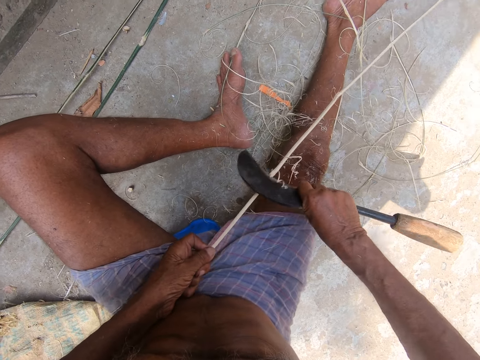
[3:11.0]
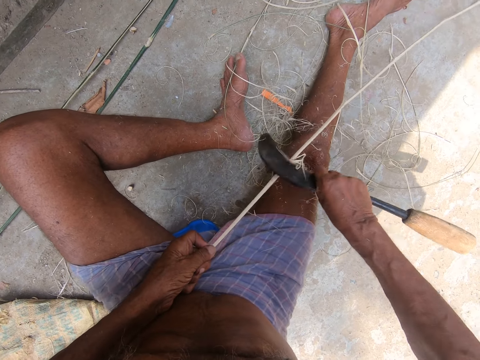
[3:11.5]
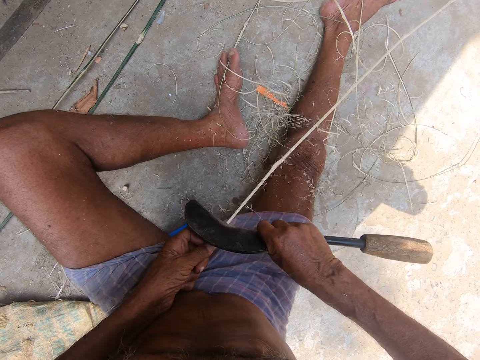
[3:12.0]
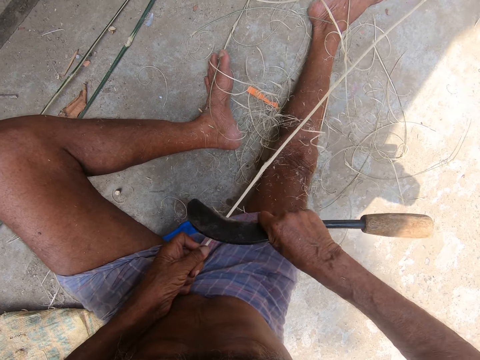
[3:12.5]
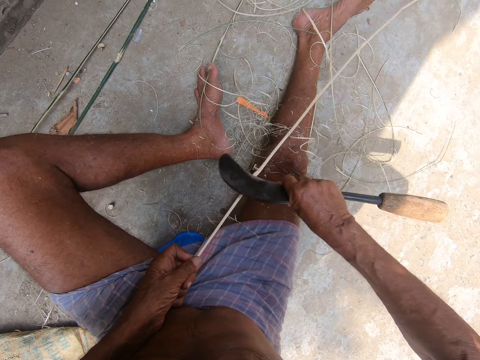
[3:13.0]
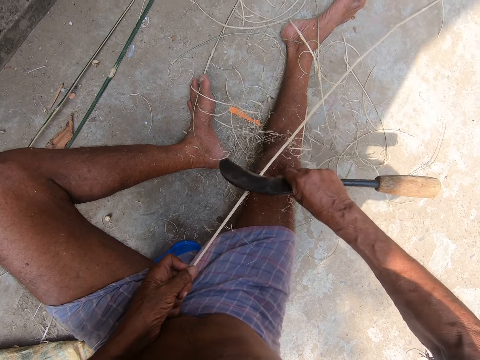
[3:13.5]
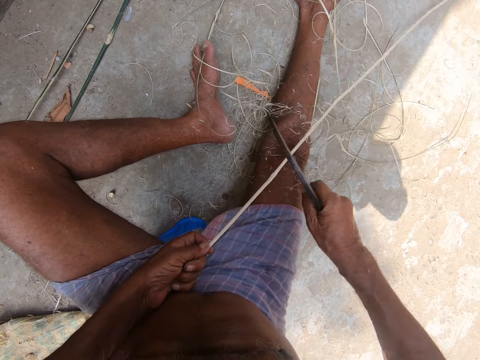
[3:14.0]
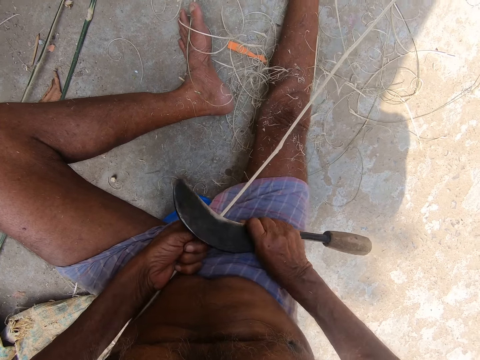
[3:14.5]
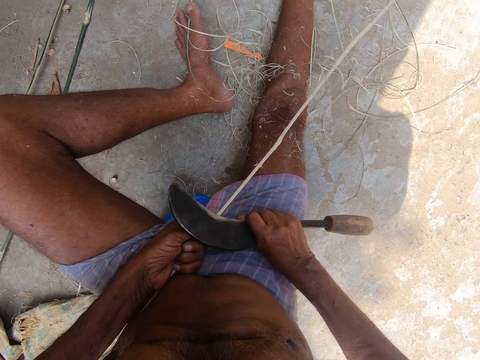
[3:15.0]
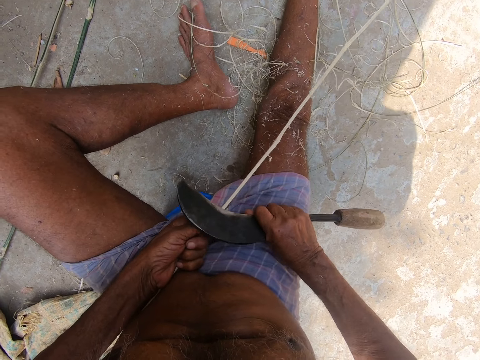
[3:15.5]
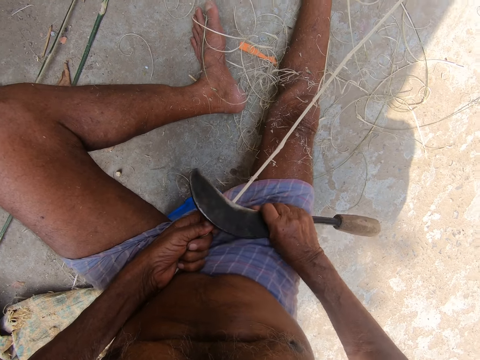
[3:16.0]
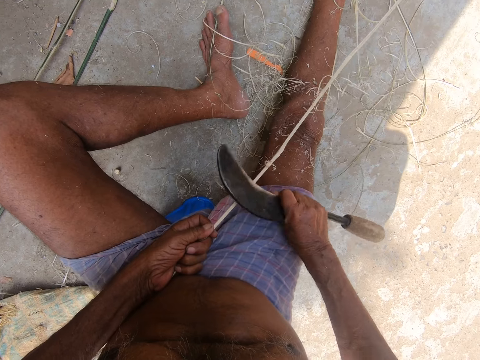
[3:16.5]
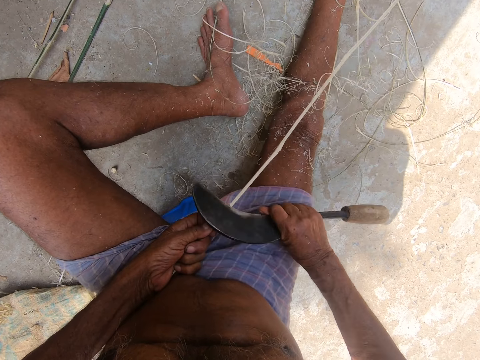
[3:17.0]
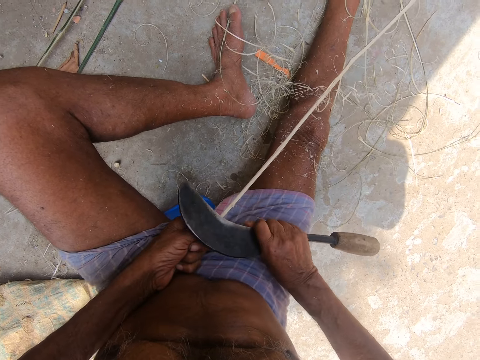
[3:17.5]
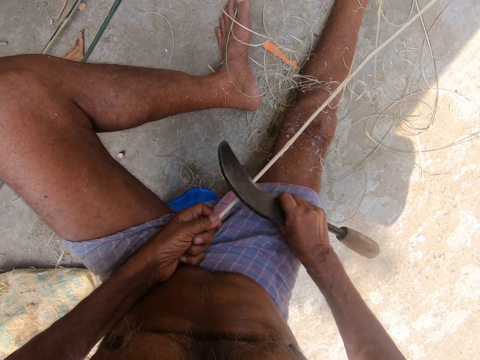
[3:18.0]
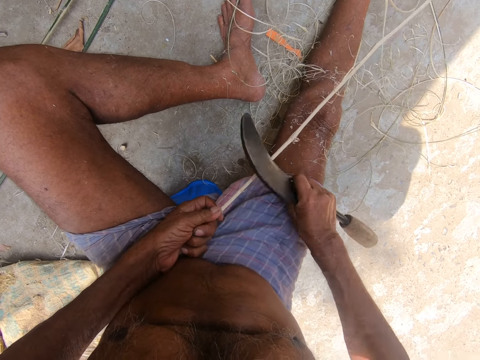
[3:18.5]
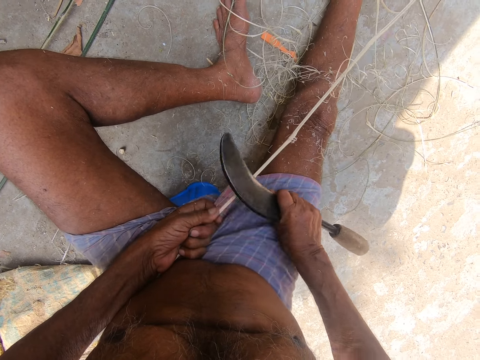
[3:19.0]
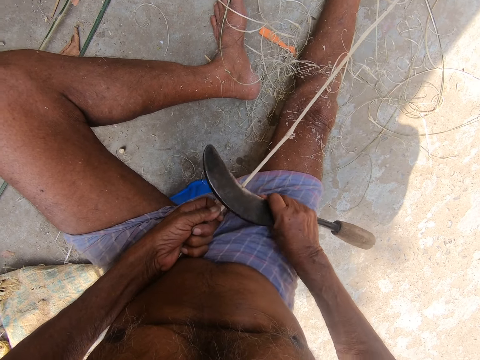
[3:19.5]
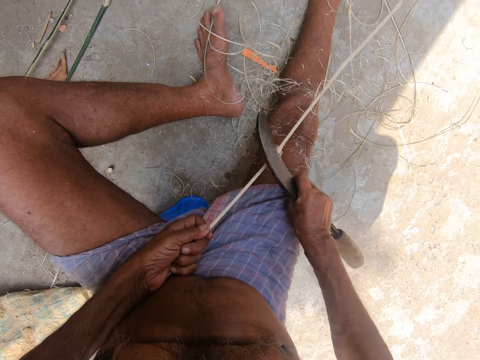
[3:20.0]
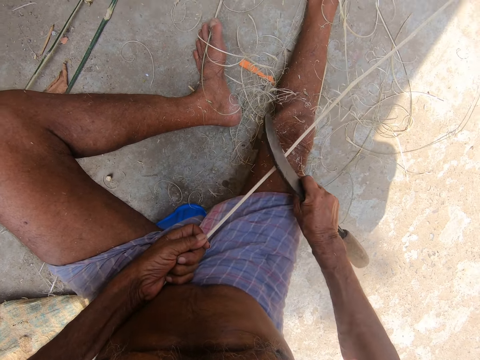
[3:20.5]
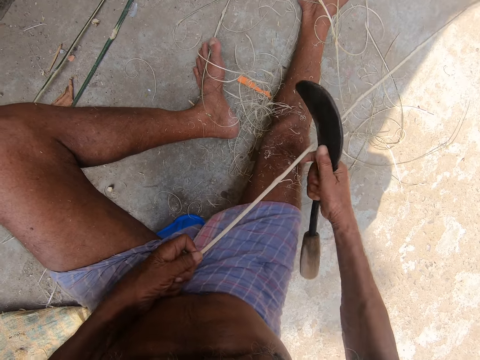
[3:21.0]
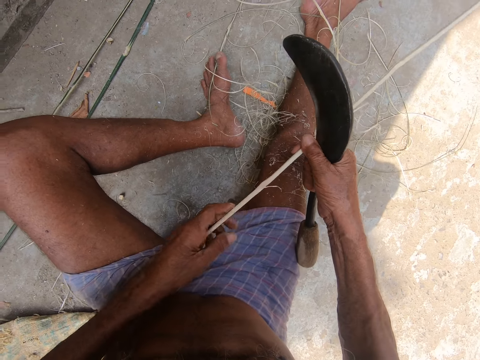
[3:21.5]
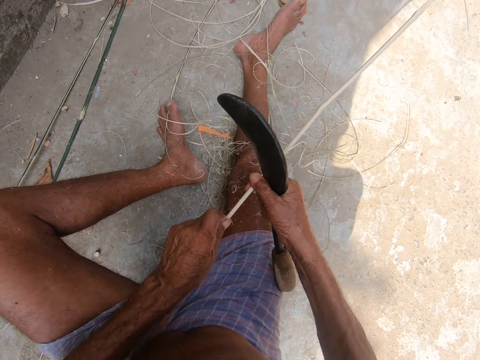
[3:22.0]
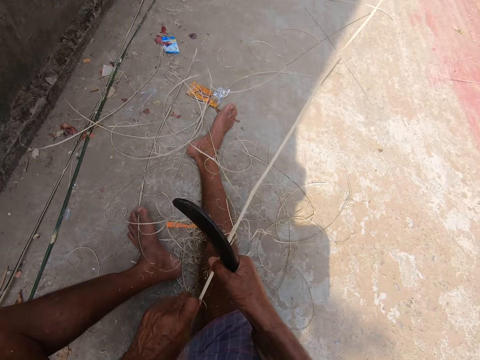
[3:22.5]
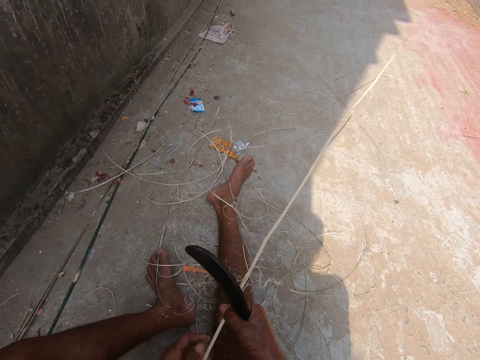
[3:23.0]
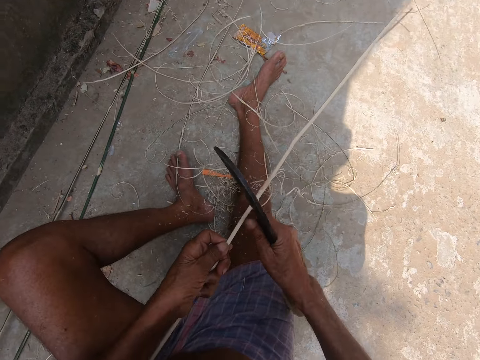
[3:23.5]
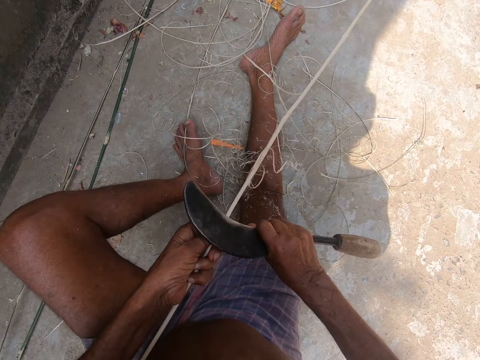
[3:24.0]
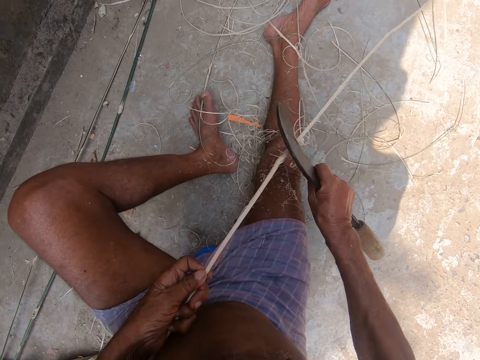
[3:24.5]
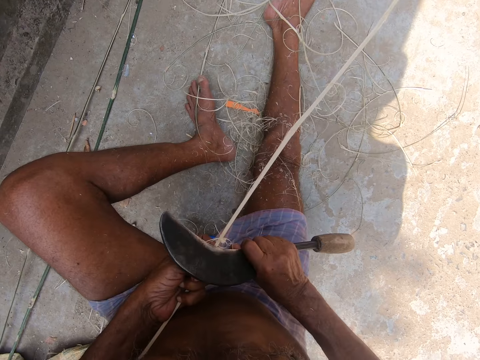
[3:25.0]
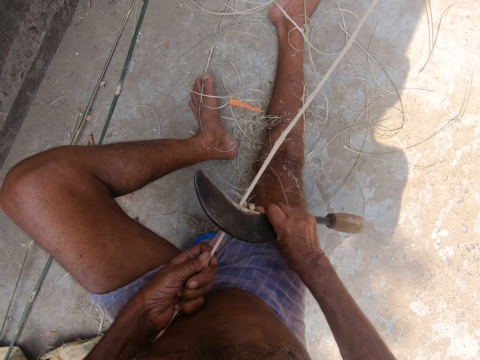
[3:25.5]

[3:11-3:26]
The camera wearer stares at the bamboo stick in their hands. They cut a piece of the bamboo stick with the left hand. They drop the piece of bamboo stick on the floor with the left hand. They hold the bamboo stick with both hands. They sharpen the bamboo stick with a sickle.

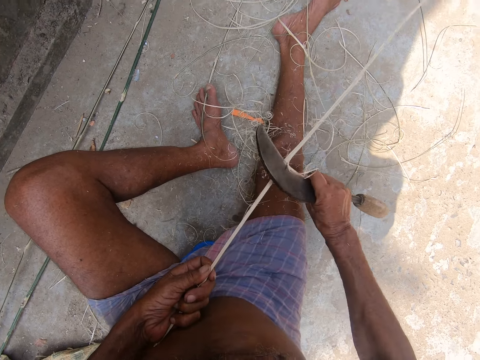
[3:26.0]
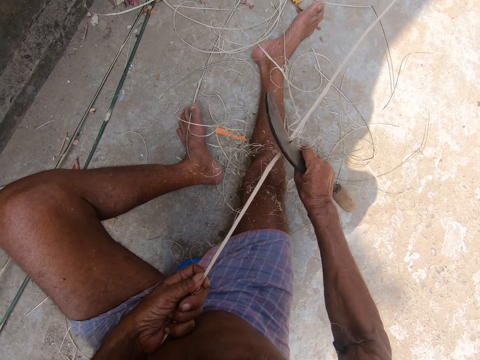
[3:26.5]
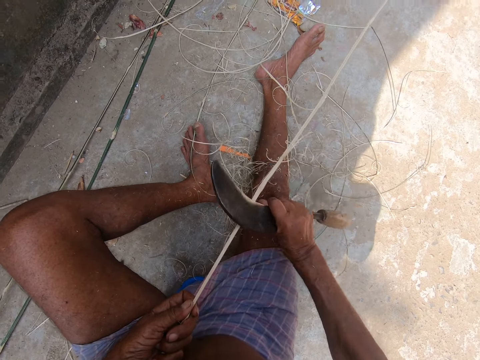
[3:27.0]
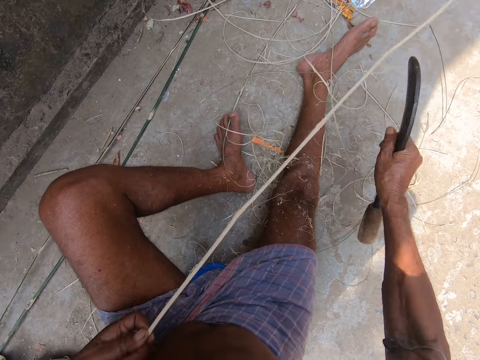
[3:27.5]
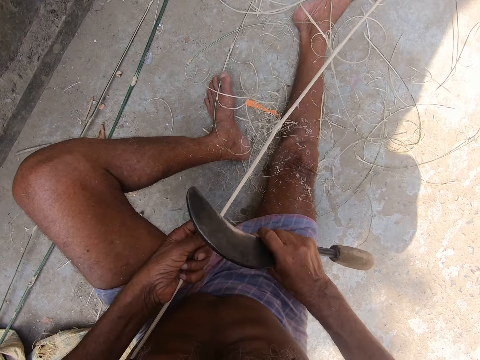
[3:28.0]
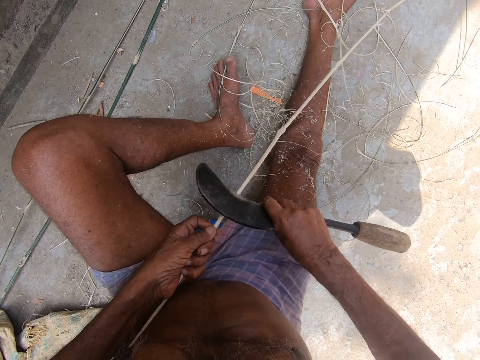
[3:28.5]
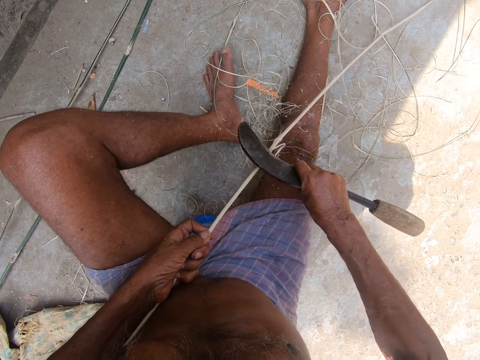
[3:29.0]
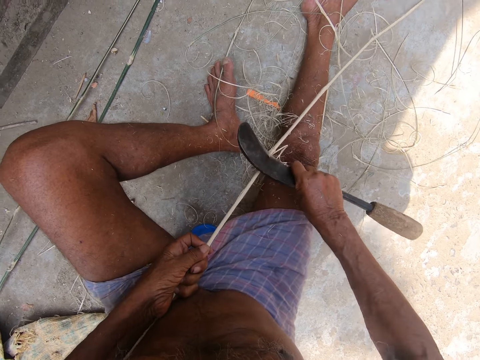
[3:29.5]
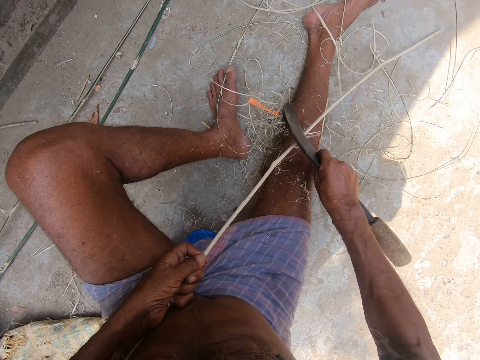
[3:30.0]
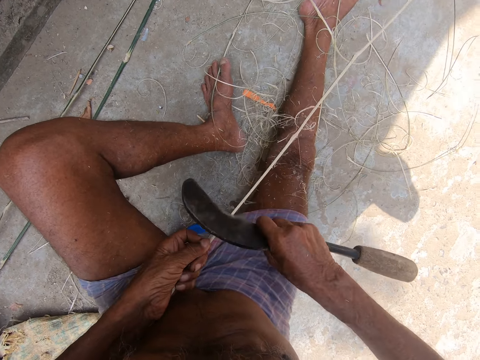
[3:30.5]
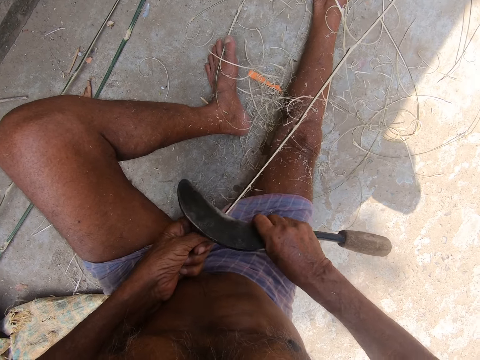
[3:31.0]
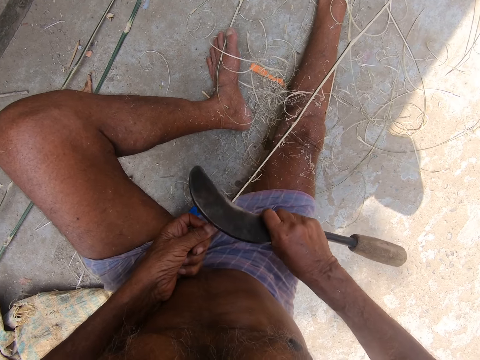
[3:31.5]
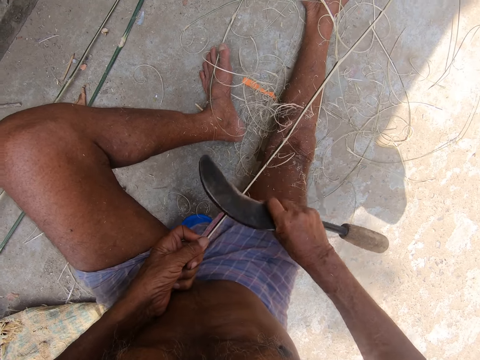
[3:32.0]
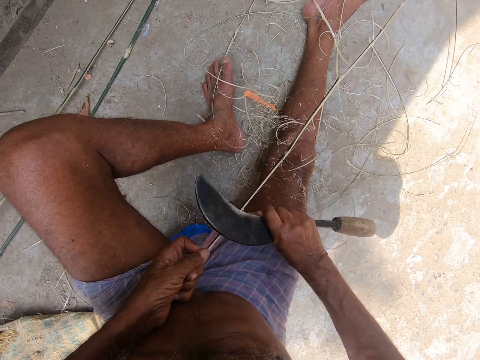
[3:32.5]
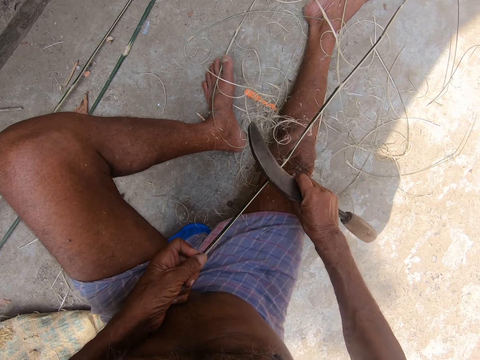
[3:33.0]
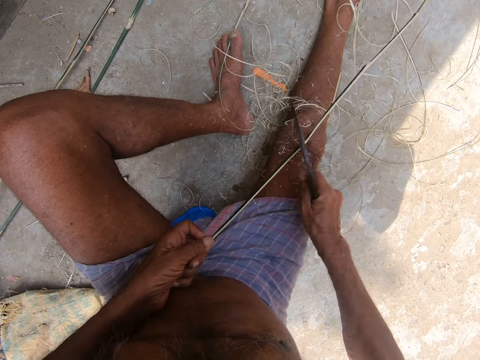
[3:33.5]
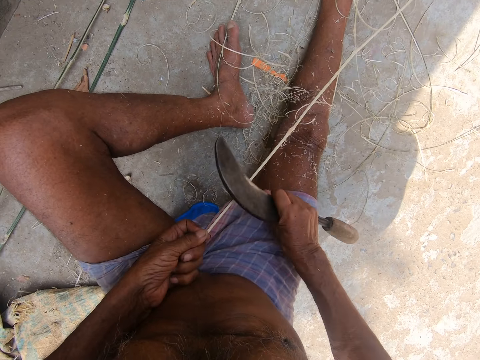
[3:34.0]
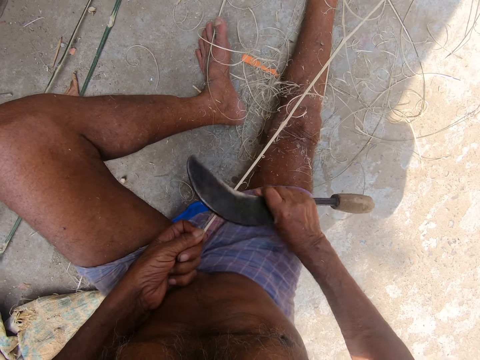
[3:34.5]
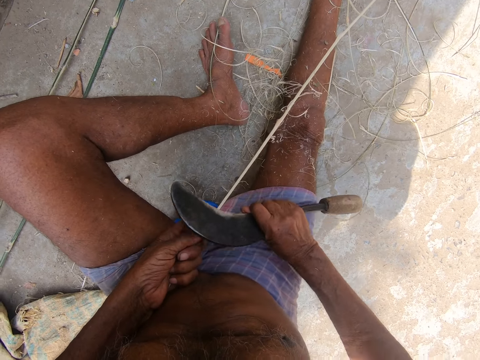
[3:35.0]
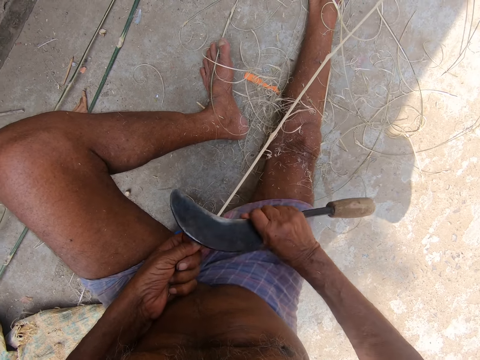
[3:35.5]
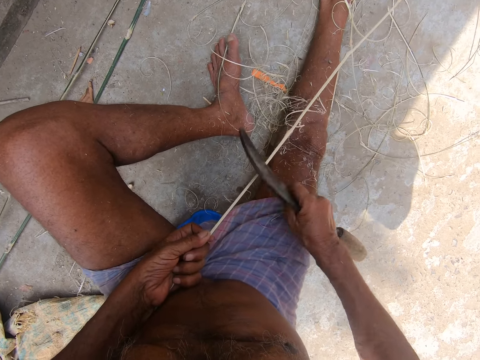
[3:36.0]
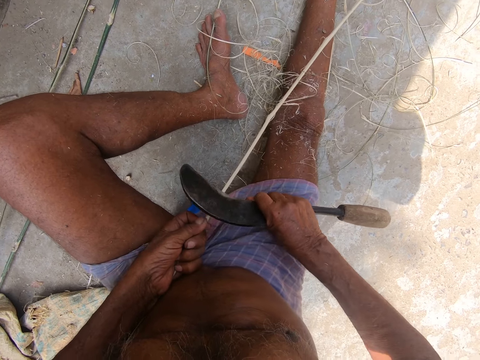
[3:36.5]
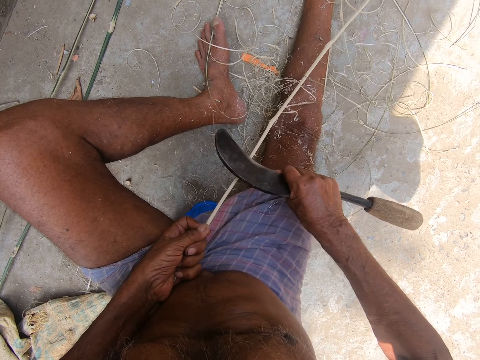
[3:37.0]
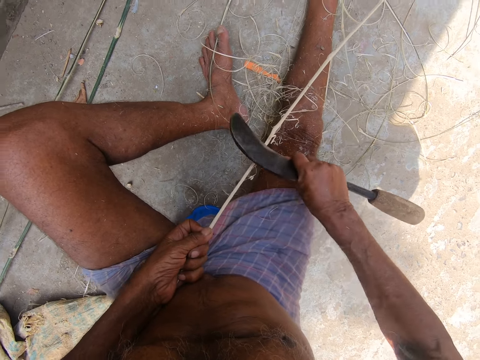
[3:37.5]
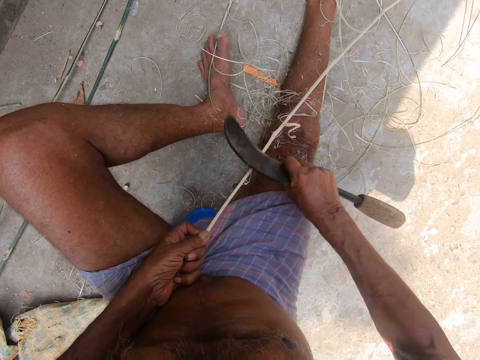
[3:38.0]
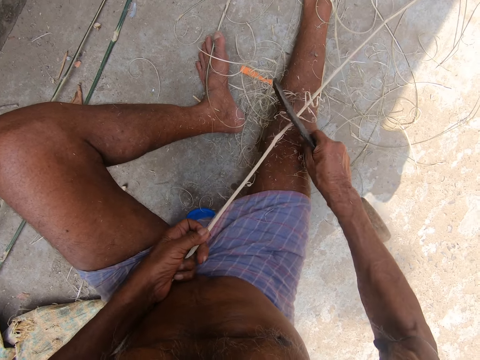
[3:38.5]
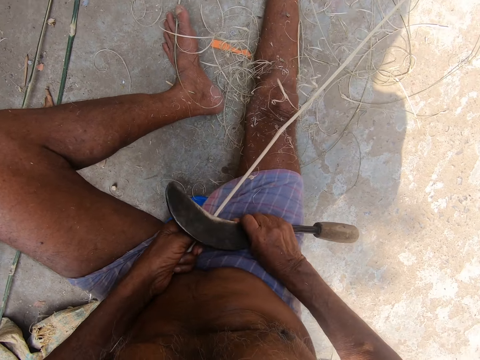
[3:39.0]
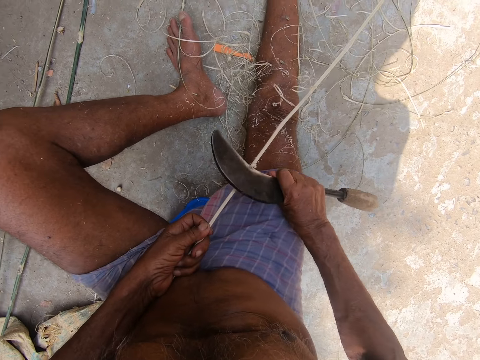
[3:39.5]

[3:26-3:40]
A person talks. The camera wearer removes the sickle from the bamboo stick with the right hand. The person talks. The camera wearer sharpens the bamboo stick with the sickle.
